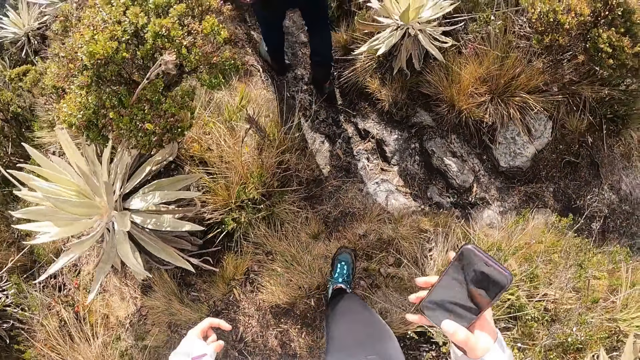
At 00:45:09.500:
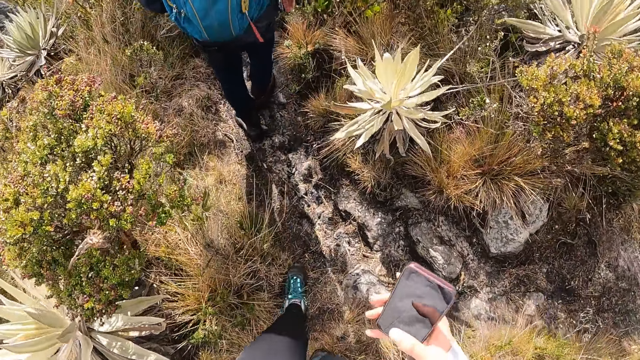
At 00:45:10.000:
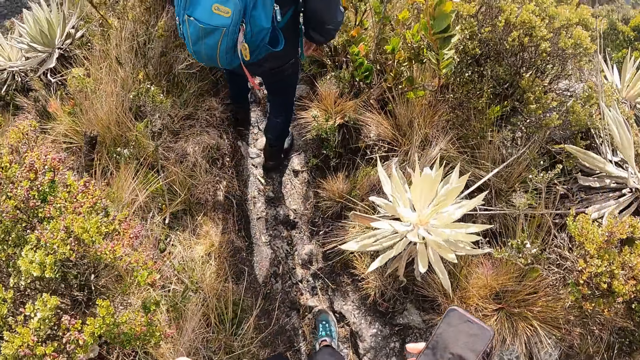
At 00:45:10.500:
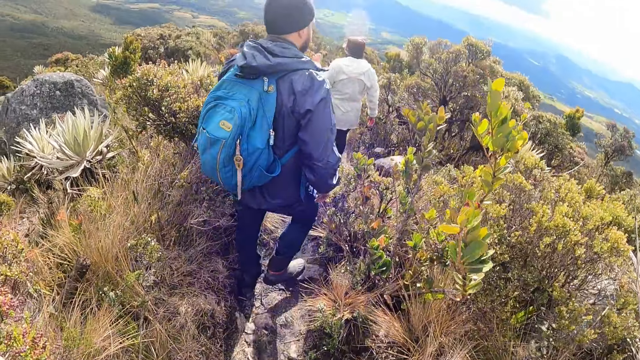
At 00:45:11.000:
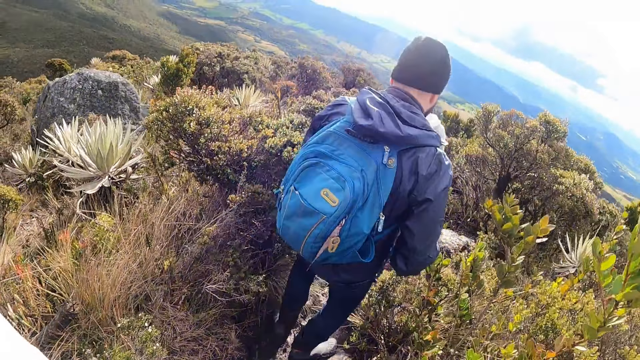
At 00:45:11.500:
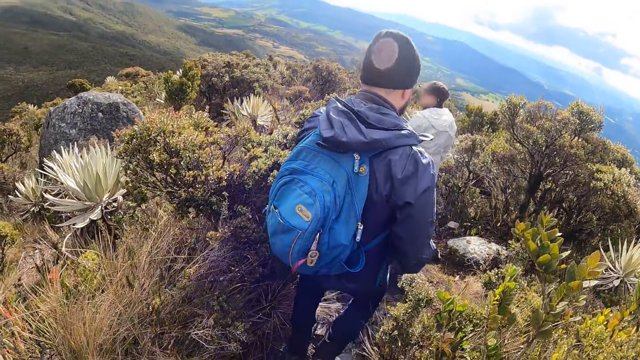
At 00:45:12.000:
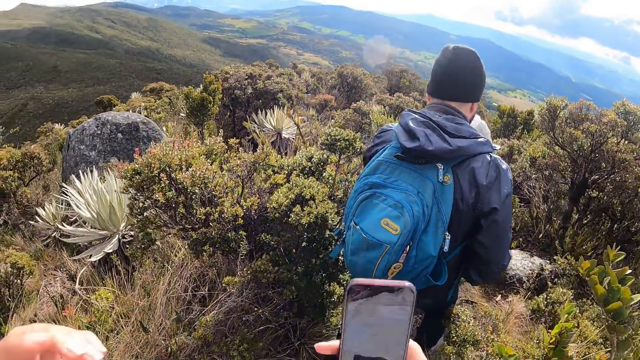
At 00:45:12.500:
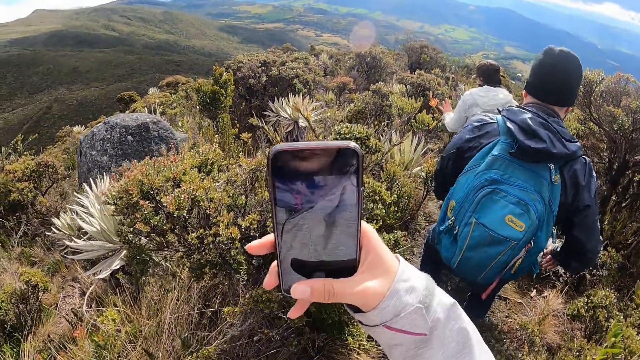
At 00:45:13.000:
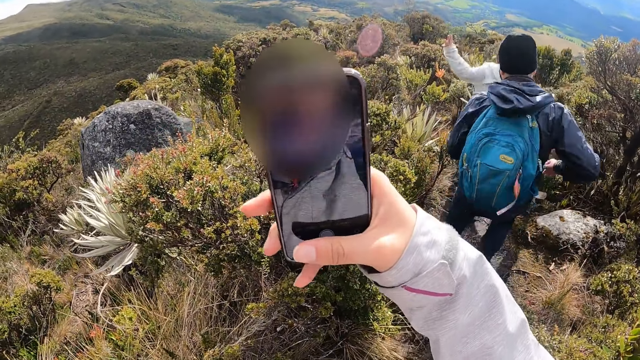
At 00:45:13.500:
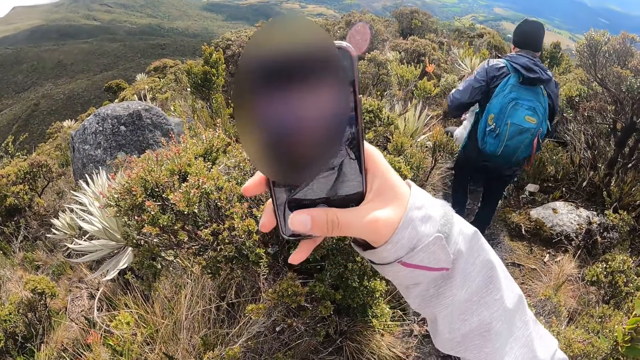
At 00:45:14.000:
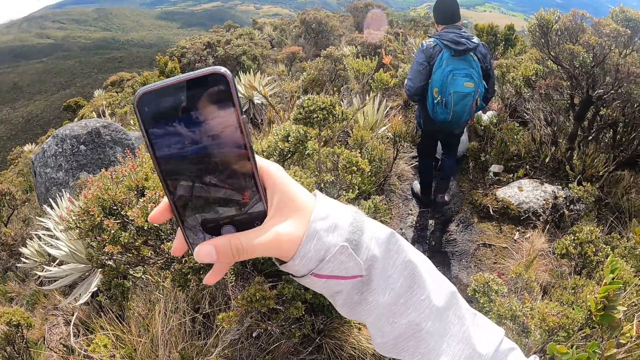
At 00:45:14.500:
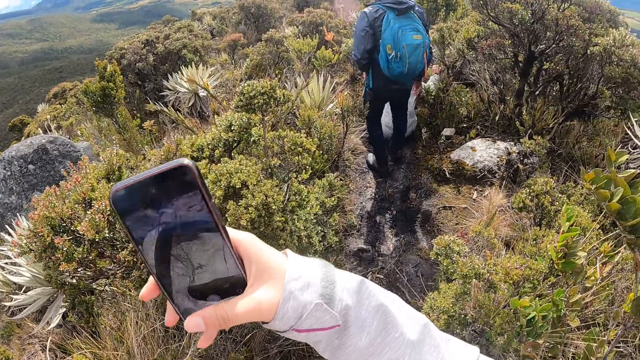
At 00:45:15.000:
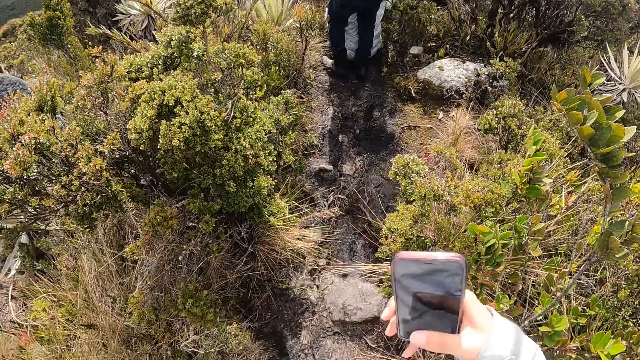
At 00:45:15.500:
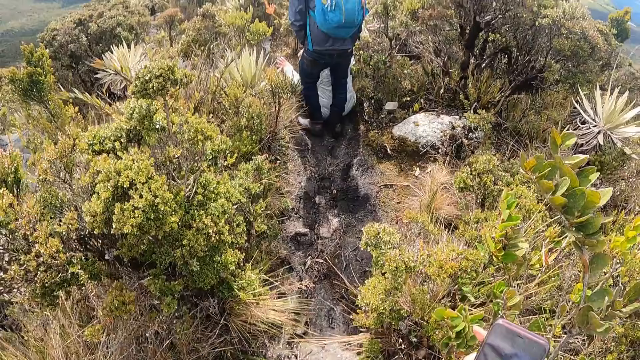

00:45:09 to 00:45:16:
The camera wearer operates the phone in her right hand. She operates the phone in her right hand again.

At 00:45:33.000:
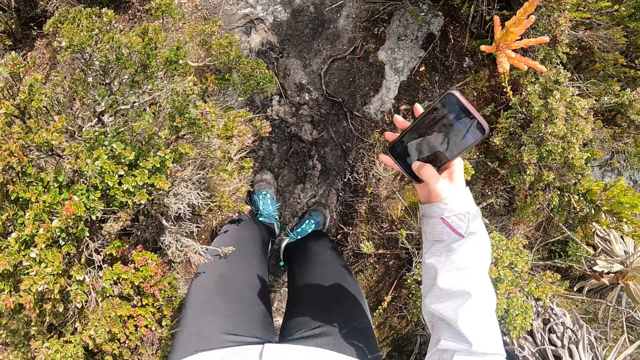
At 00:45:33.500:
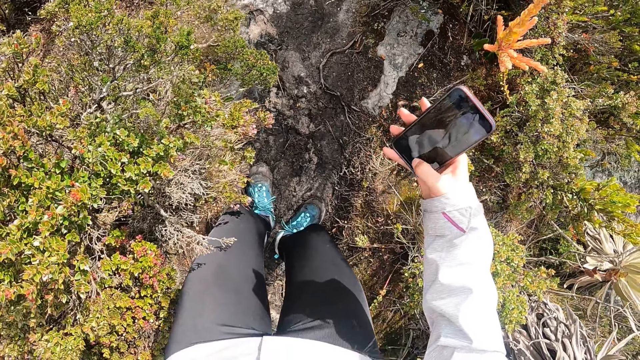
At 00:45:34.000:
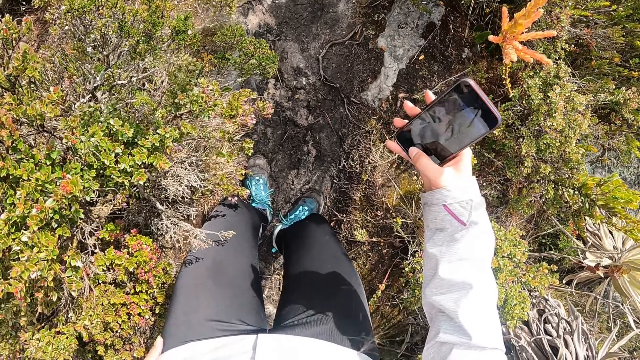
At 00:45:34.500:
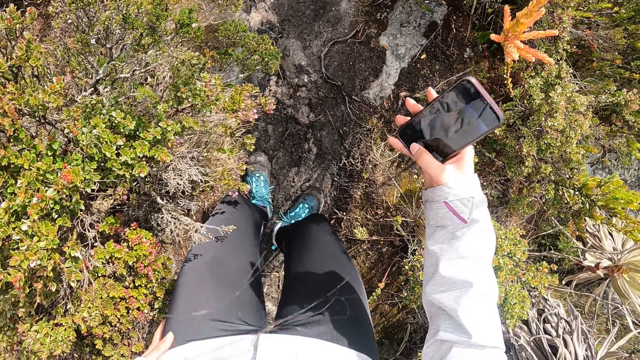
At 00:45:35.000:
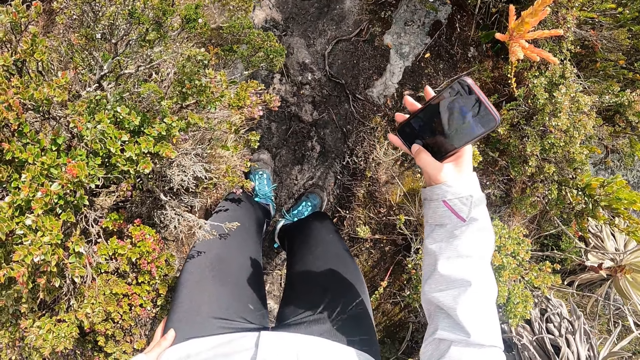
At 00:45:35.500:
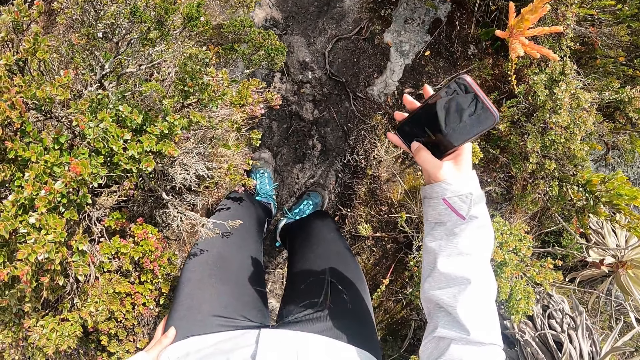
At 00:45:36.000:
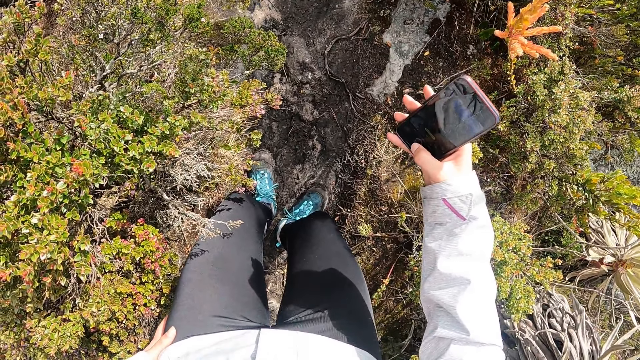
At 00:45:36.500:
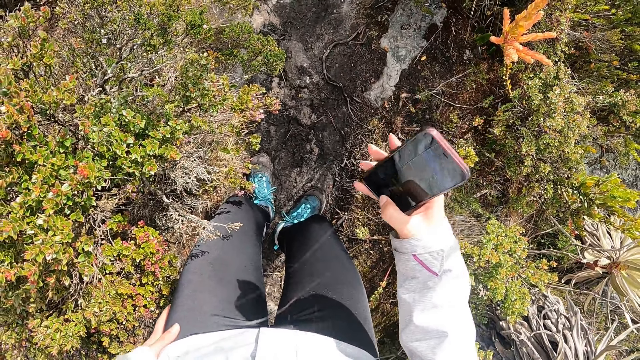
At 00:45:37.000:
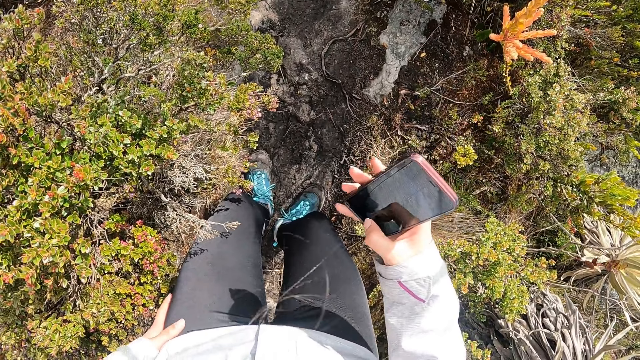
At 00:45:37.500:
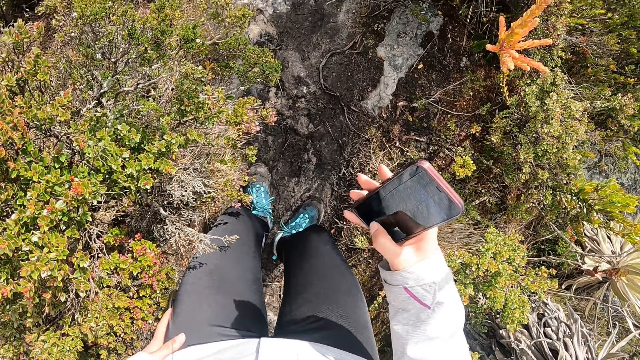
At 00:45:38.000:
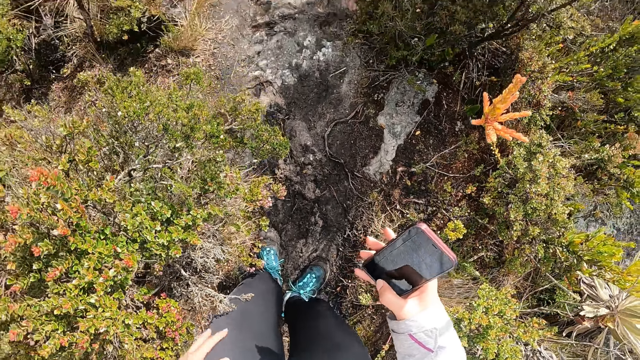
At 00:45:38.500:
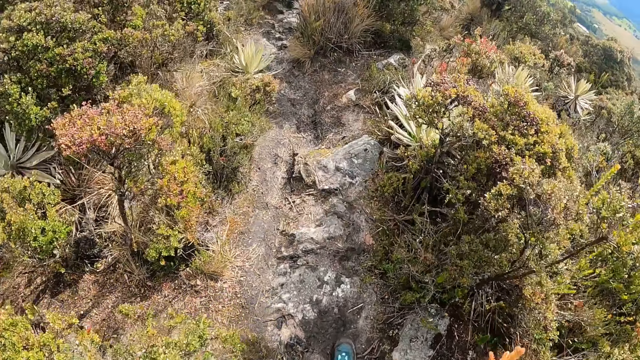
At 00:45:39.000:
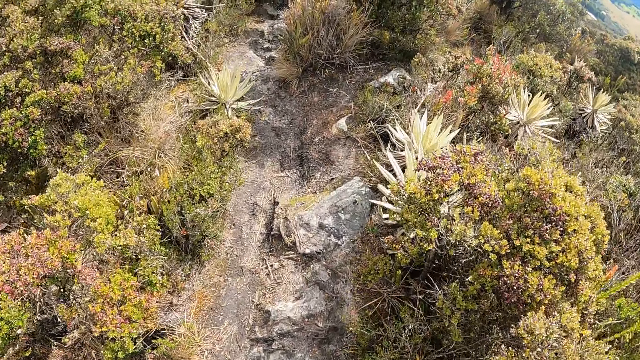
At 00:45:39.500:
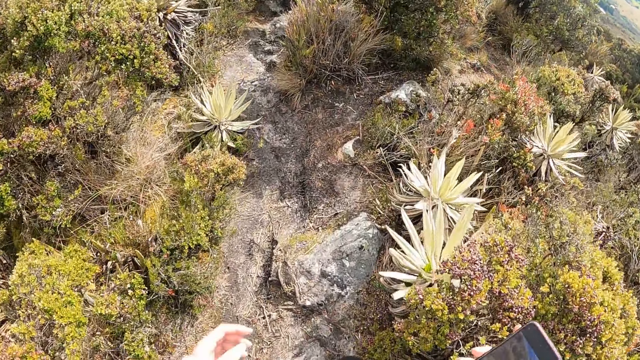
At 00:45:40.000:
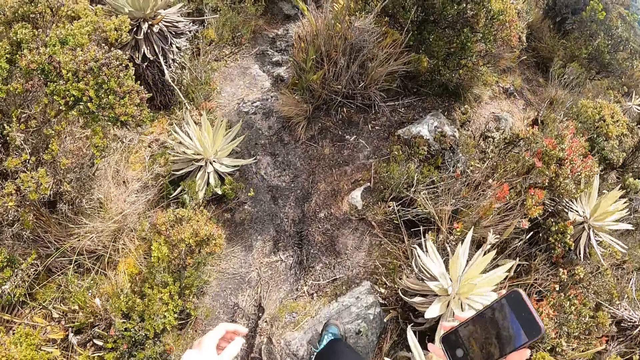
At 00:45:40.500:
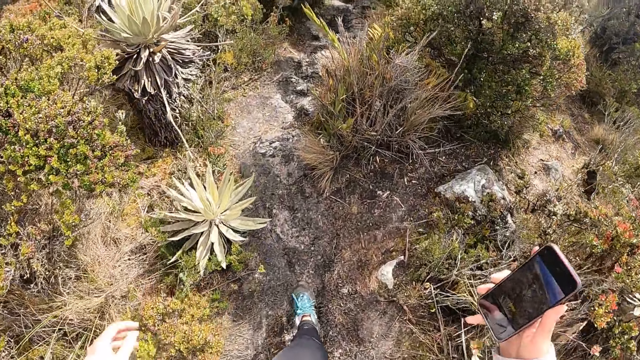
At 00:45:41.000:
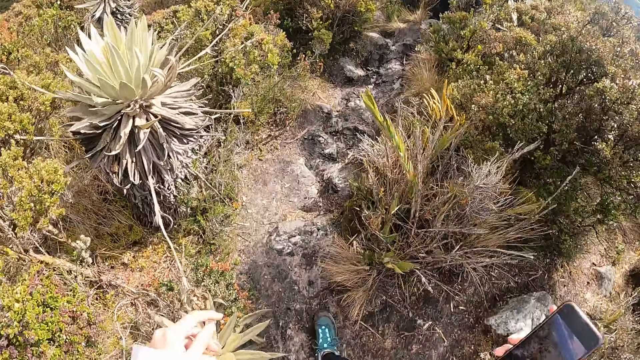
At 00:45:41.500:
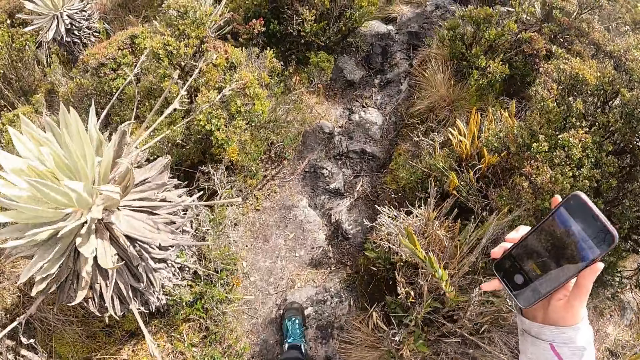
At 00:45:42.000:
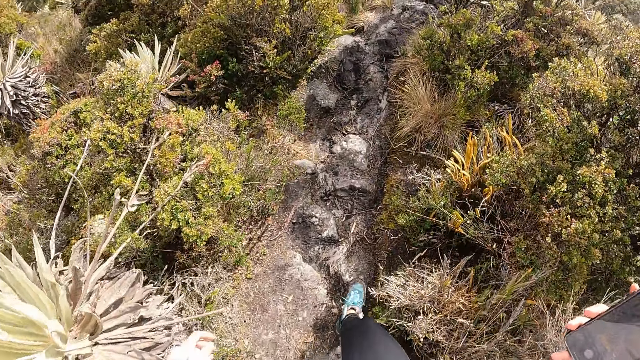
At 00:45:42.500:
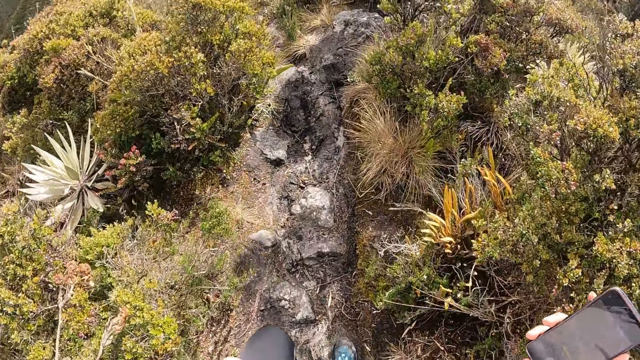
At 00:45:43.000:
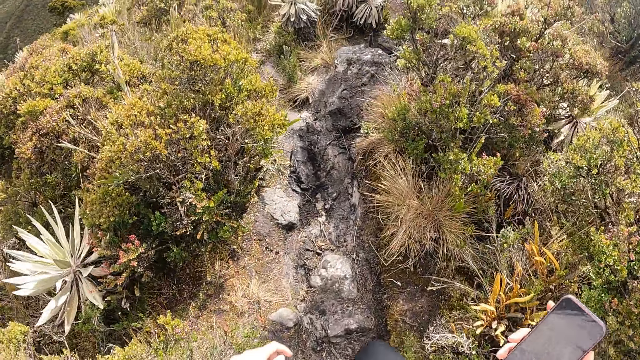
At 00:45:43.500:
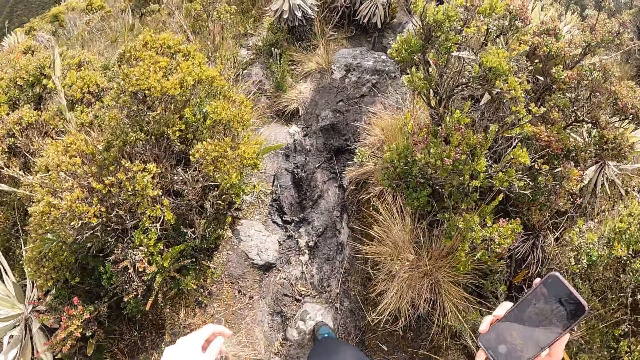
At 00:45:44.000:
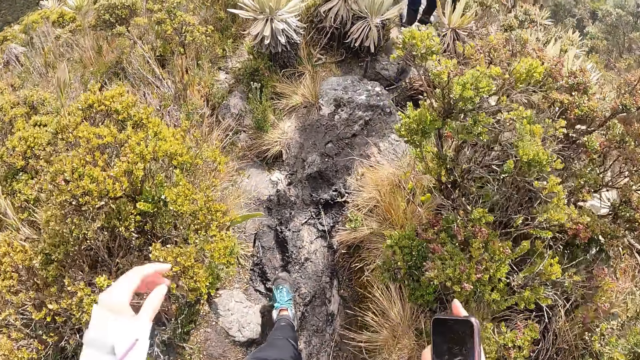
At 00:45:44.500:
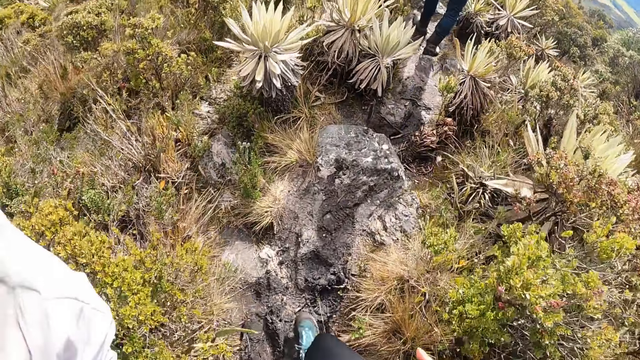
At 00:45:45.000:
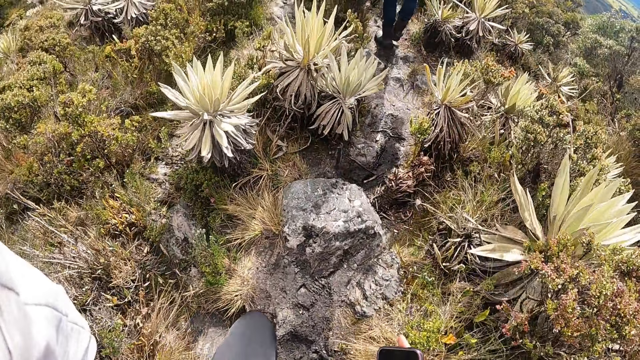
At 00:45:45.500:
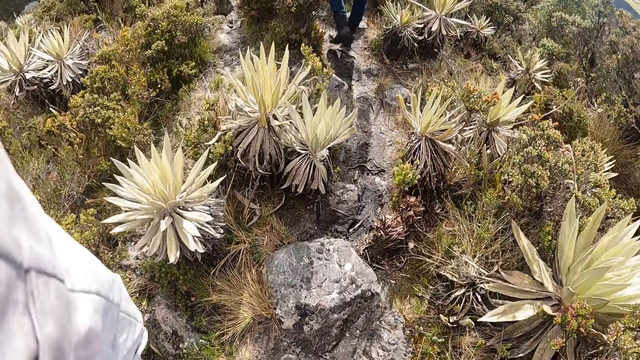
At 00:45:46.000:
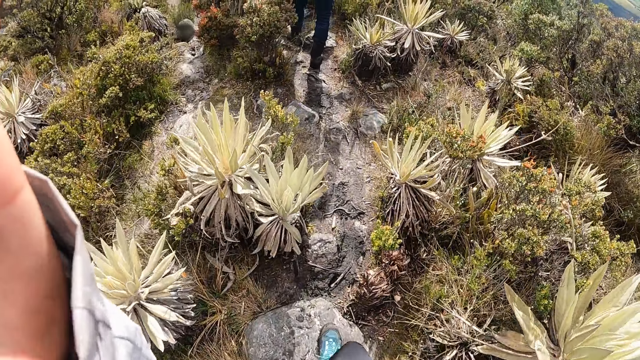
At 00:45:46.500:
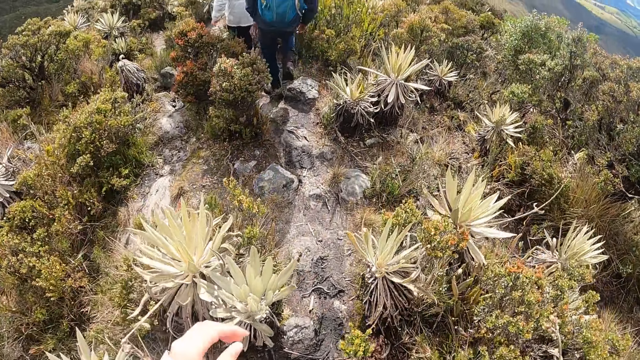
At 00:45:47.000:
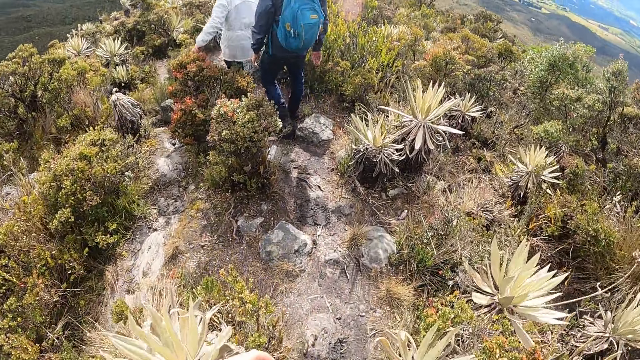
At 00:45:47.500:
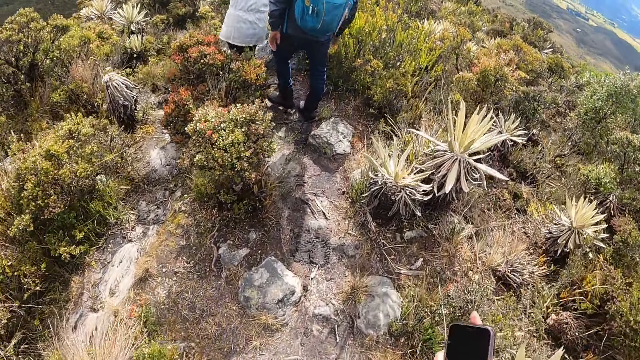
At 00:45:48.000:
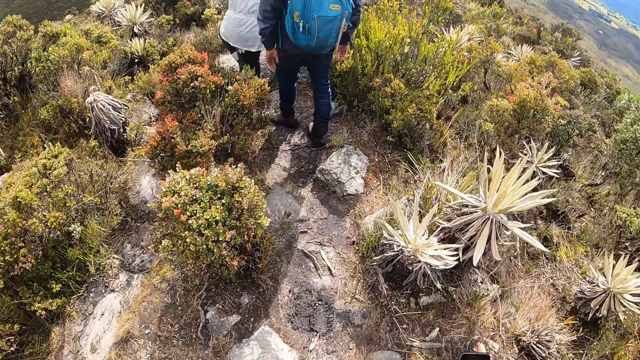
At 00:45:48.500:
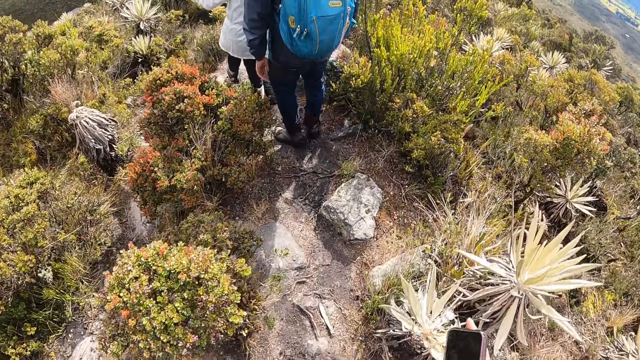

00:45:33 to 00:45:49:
The camera wearer takes a picture of the plant with the phone in her right hand with her right thumb. She walks ahead on a trail with a group of people. She takes pictures of herself walking down the valley. She adjusts the camera. She lowers her hand.
